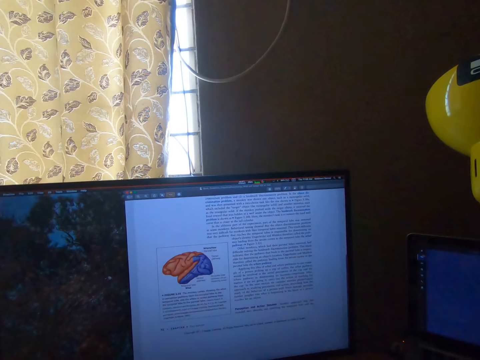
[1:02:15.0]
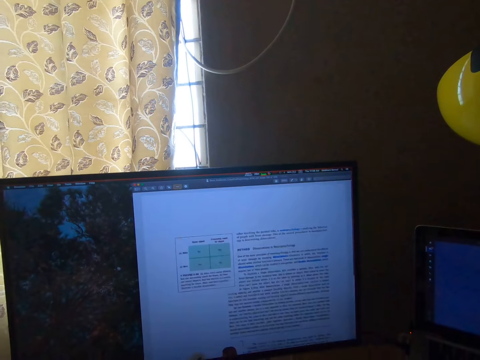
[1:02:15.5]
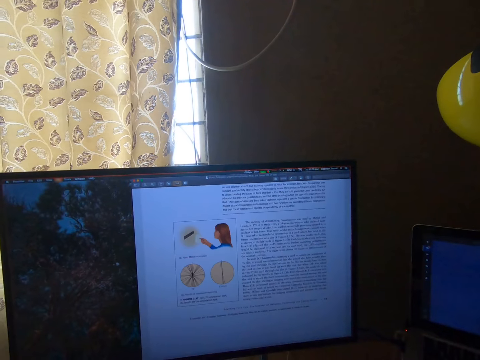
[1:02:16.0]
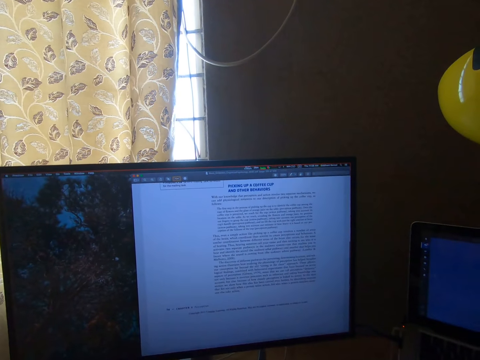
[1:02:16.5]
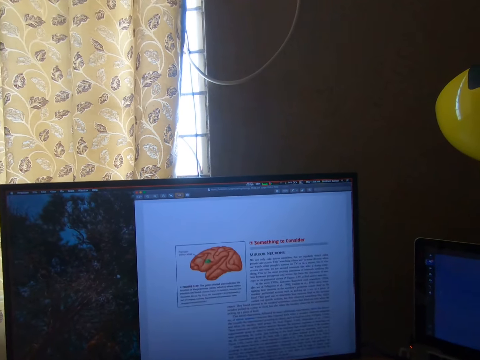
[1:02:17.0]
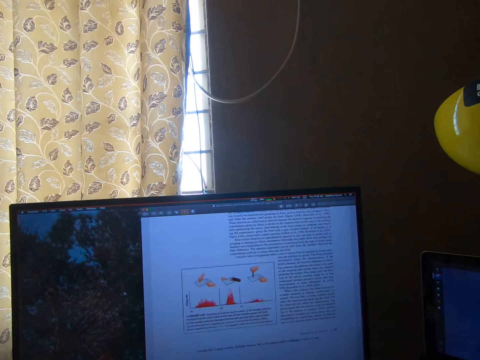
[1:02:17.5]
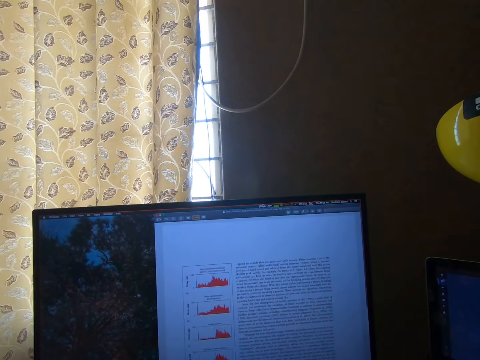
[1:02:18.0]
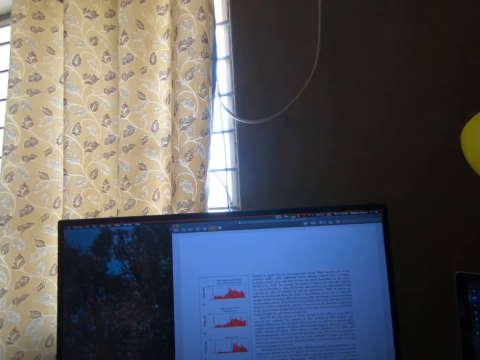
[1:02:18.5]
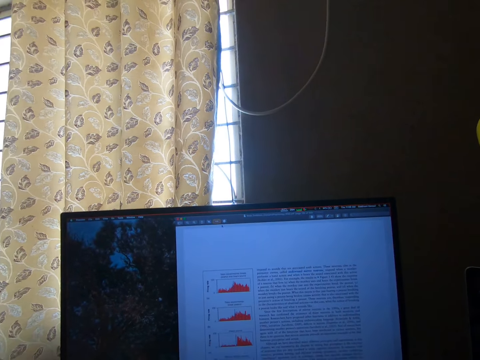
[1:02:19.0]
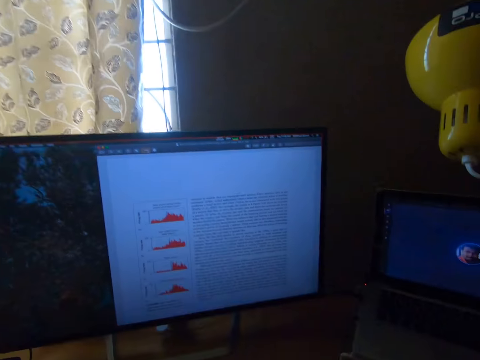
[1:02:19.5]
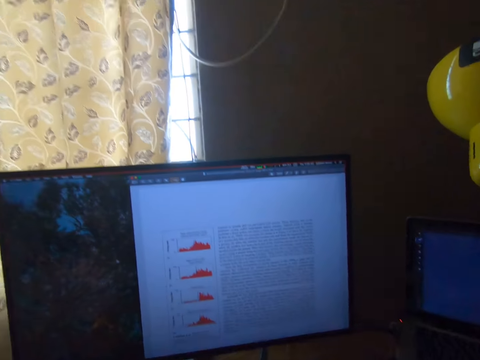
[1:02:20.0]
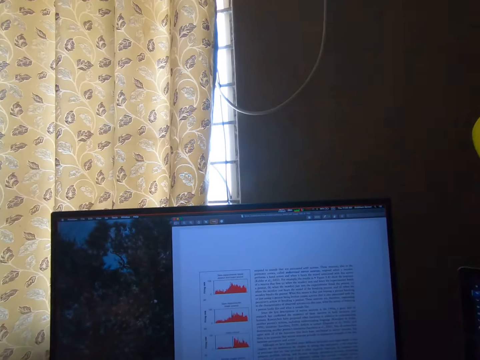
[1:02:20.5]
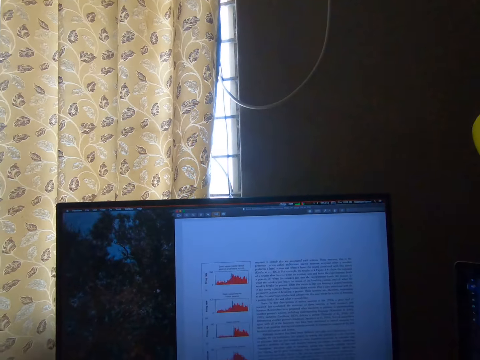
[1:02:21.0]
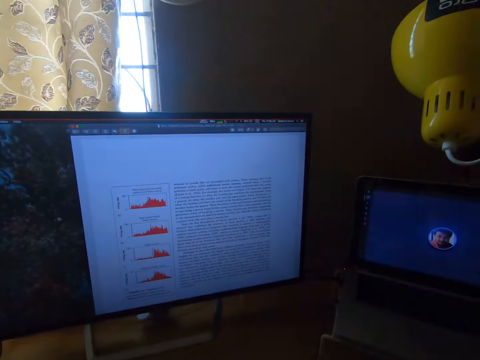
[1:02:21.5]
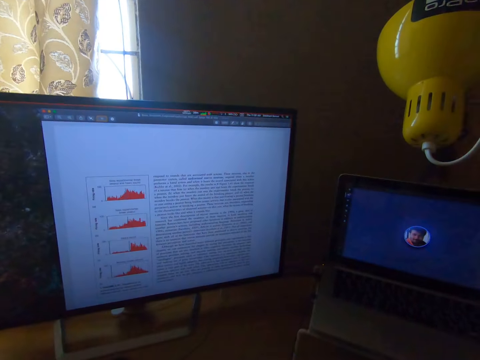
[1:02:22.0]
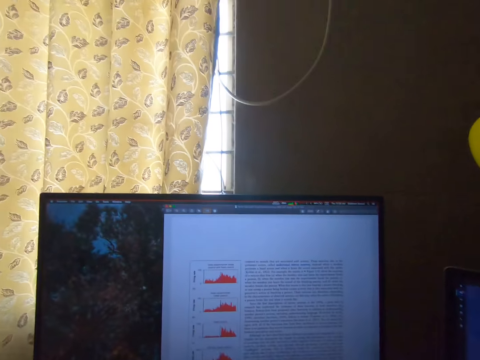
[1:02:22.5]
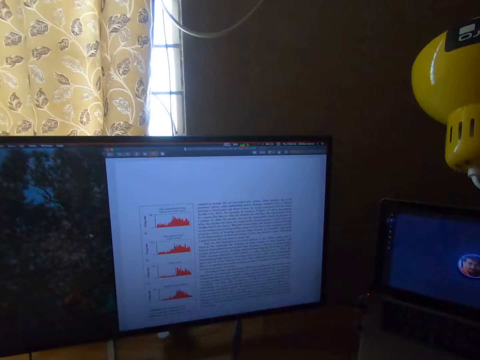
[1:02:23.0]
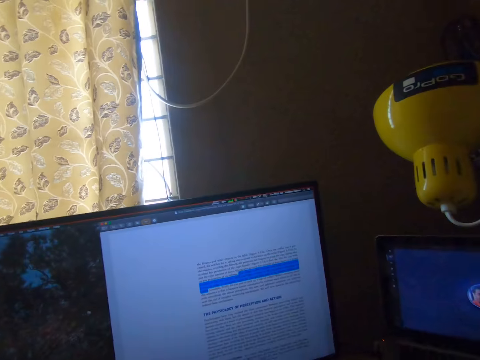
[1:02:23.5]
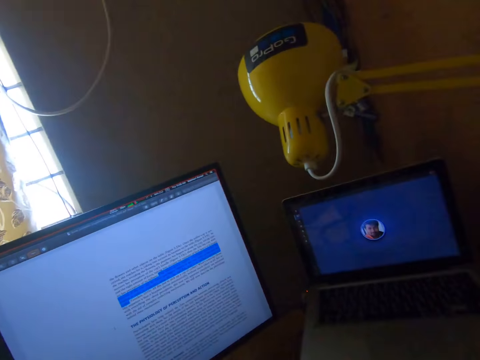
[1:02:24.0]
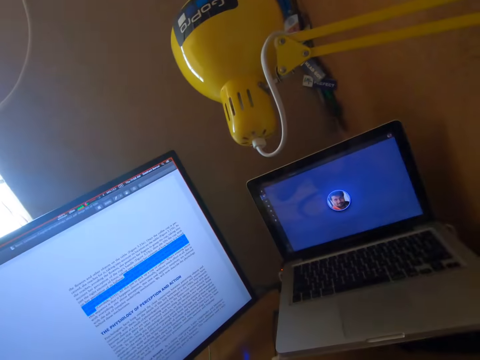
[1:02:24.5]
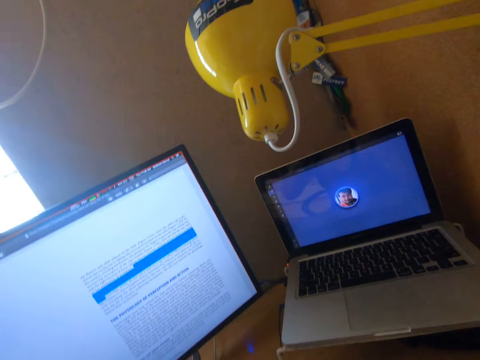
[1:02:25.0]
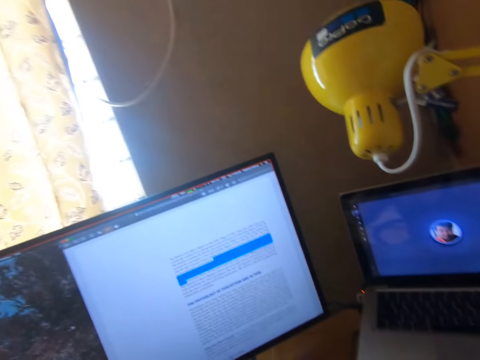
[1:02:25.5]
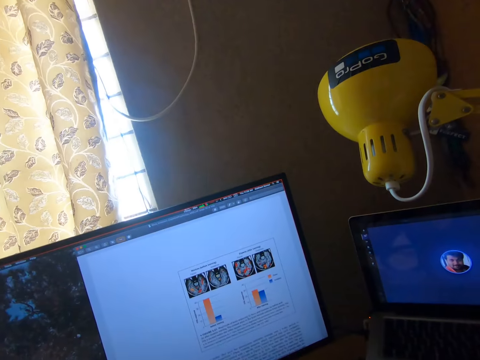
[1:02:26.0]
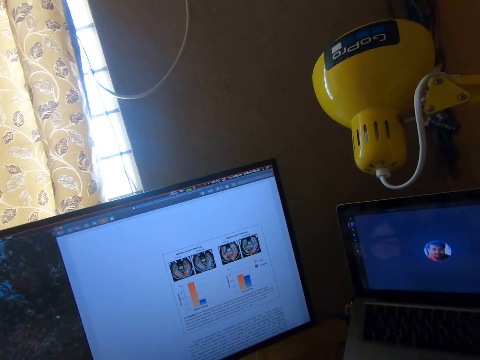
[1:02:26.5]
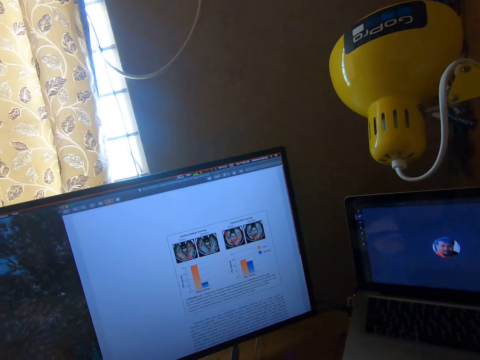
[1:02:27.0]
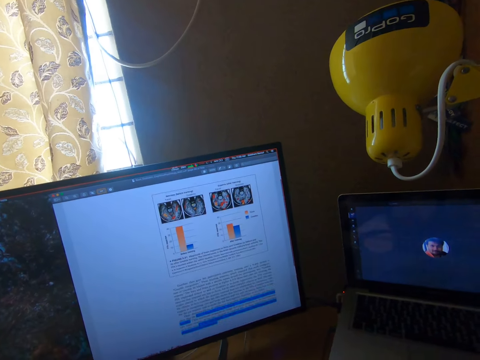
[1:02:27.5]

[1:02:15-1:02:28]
The camera wearer converses.

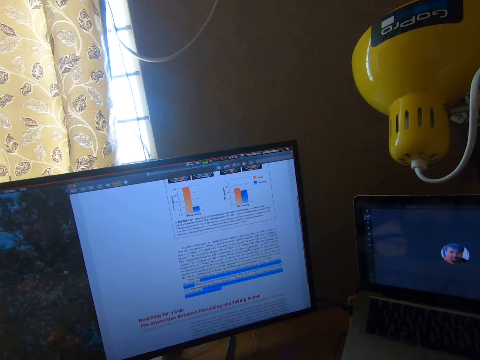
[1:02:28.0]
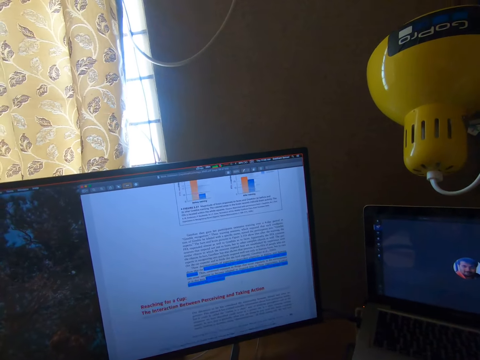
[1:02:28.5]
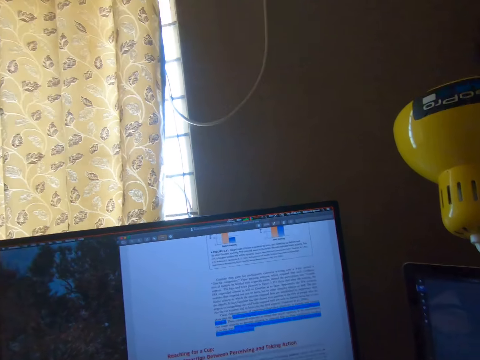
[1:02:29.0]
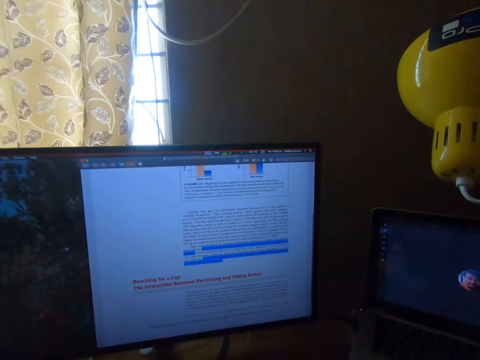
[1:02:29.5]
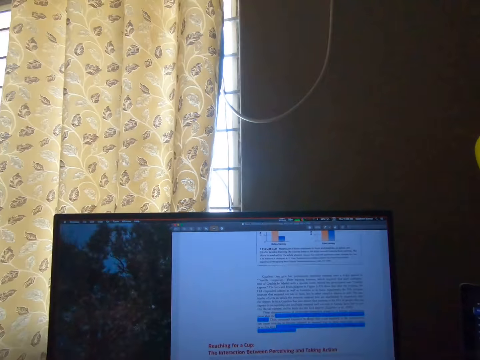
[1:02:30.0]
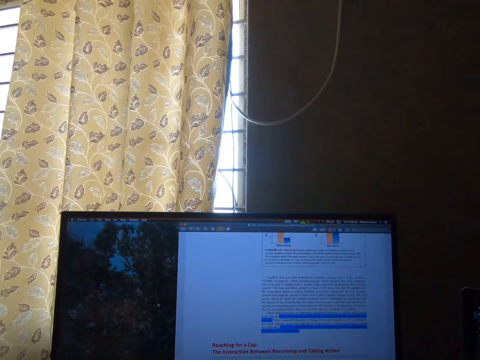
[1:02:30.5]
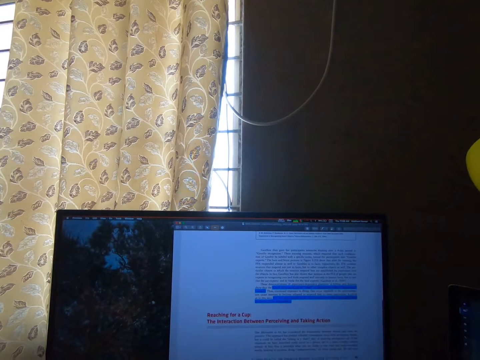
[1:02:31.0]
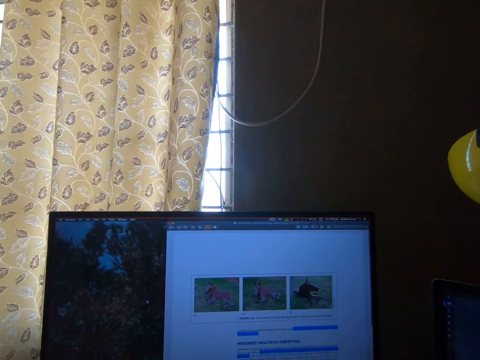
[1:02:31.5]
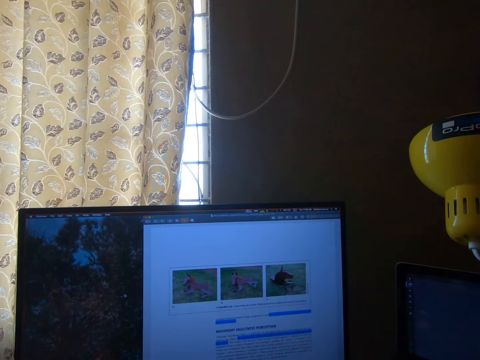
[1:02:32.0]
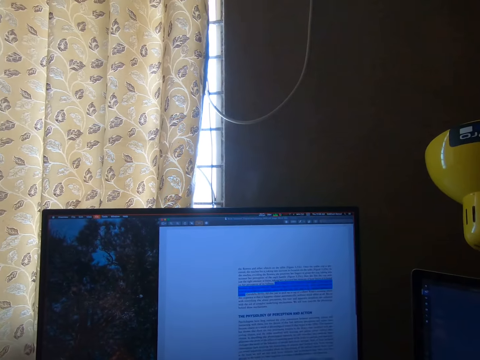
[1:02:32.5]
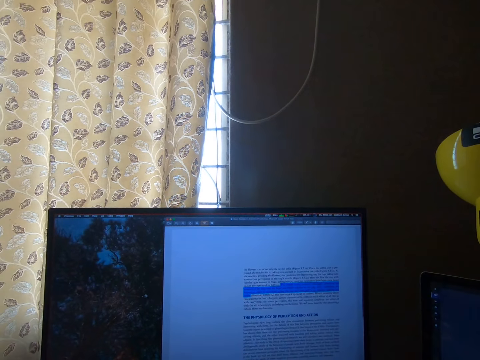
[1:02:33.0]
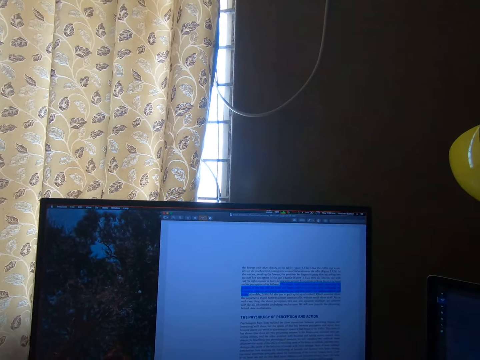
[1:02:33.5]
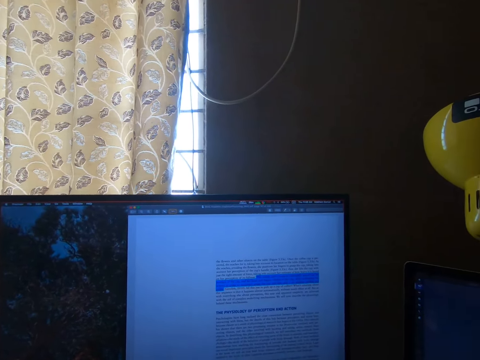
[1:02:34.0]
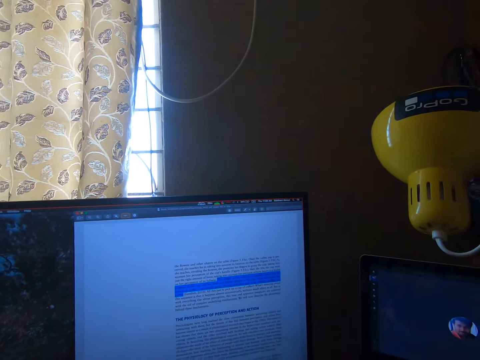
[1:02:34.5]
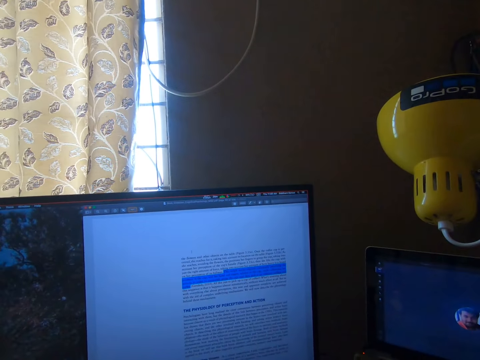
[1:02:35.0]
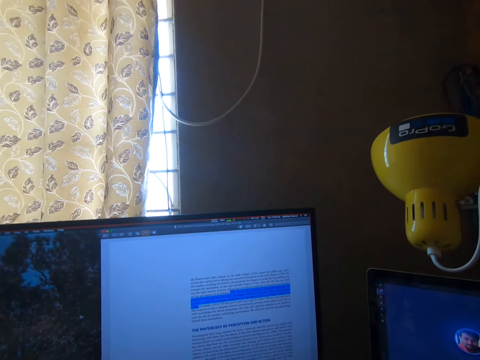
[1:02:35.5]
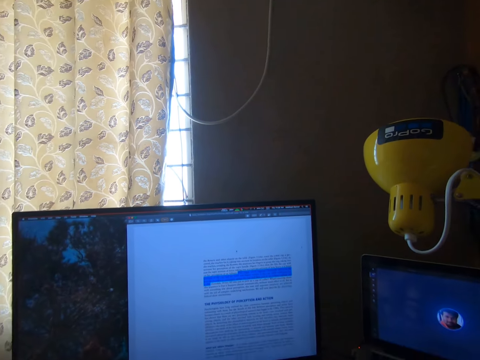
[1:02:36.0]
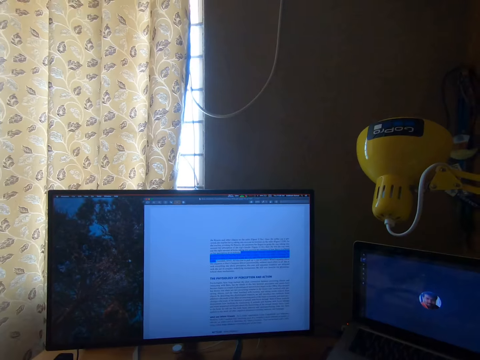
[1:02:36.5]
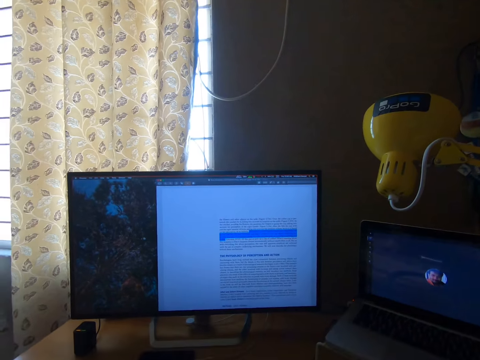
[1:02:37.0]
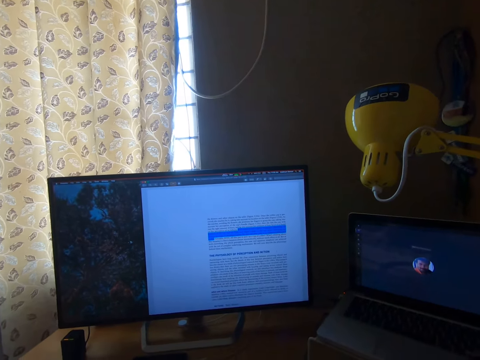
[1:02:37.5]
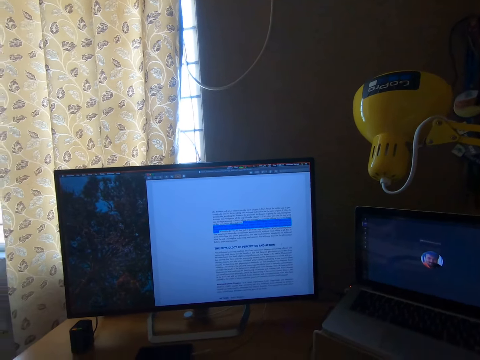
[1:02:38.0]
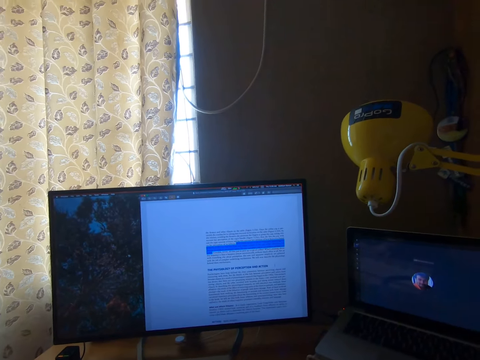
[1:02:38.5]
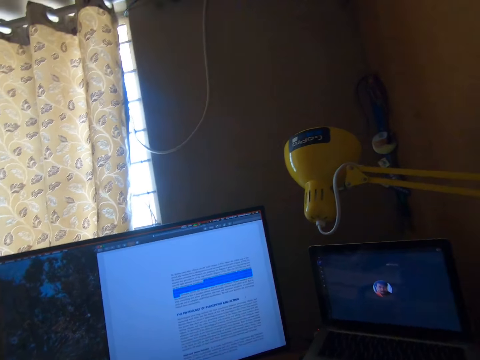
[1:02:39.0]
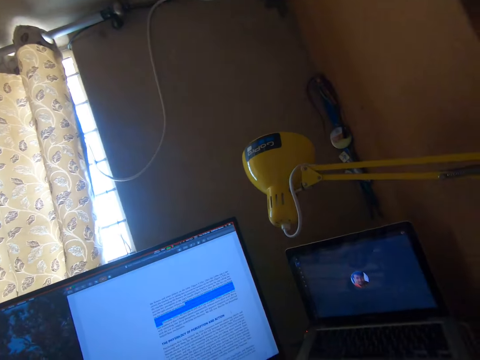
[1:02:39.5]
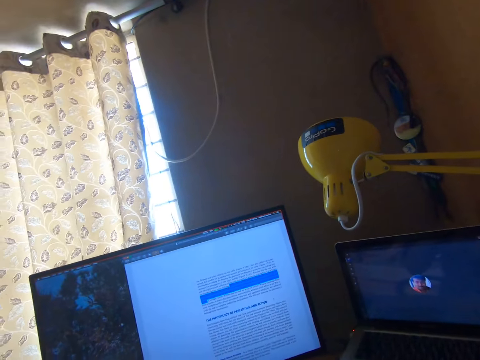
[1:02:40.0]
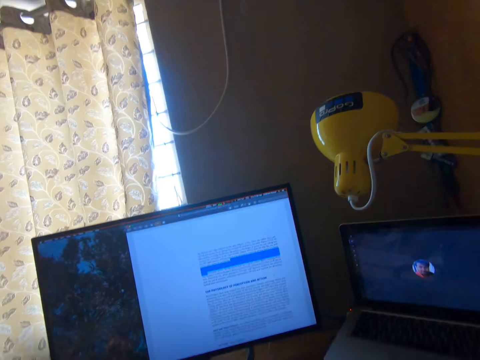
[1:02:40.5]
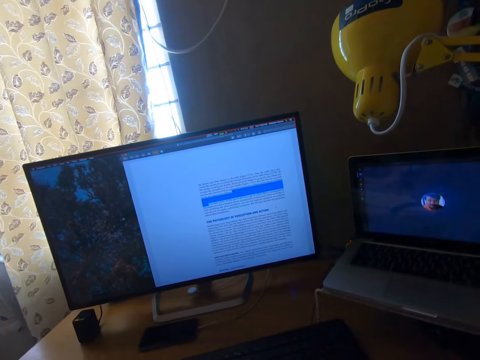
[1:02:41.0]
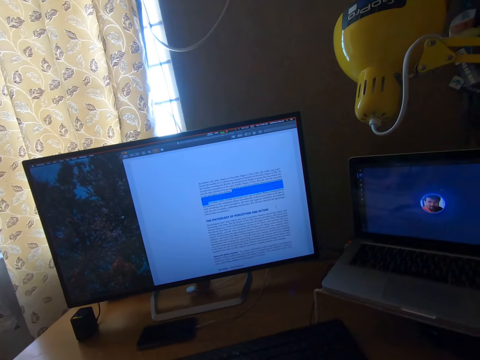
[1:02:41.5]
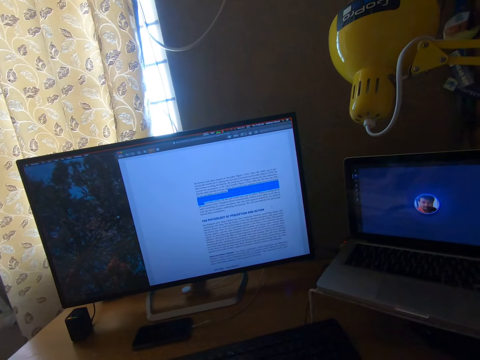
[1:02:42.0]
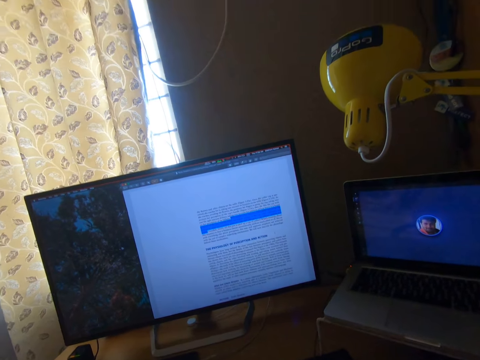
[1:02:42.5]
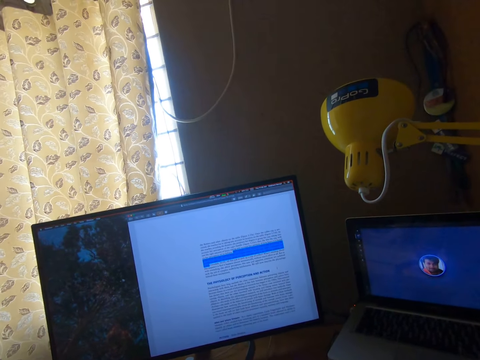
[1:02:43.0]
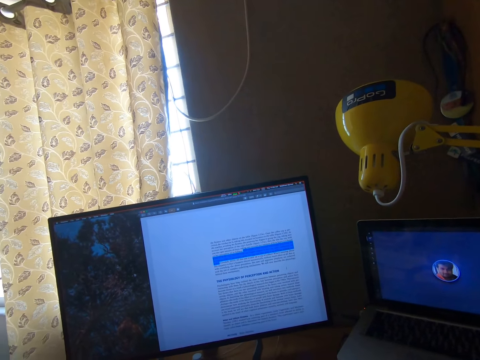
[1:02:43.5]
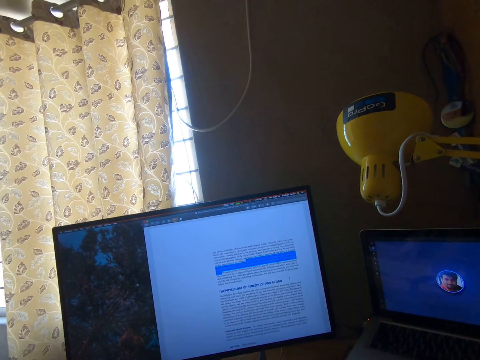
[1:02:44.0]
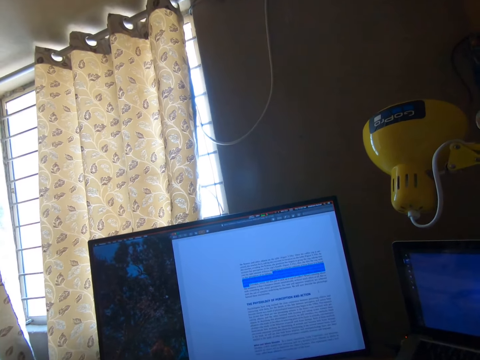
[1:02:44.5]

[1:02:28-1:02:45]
The camera wearer types with the keyboard. He stares at his computer.
